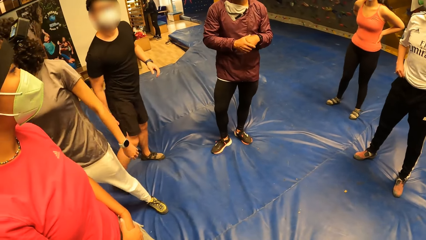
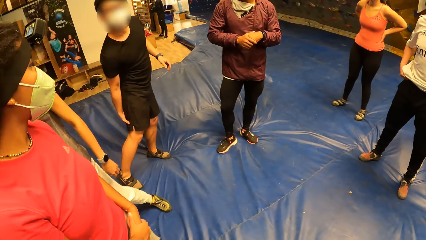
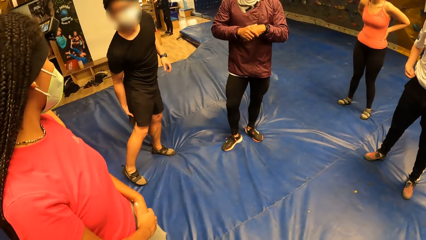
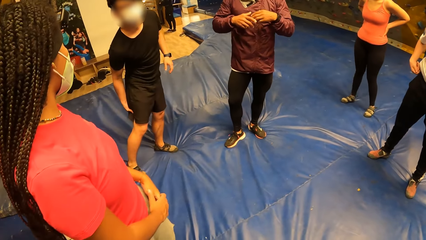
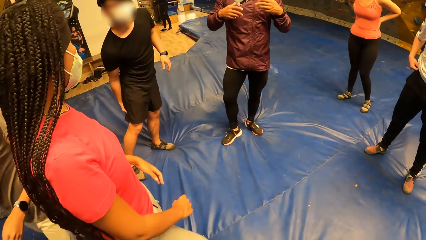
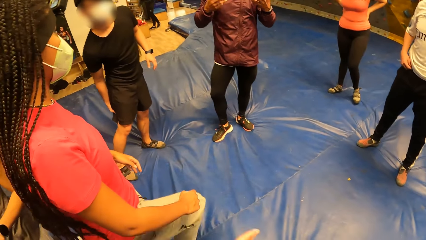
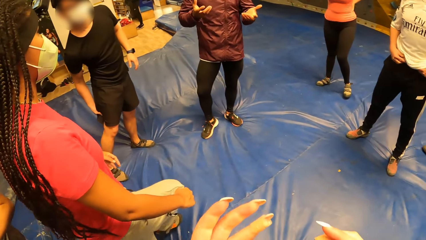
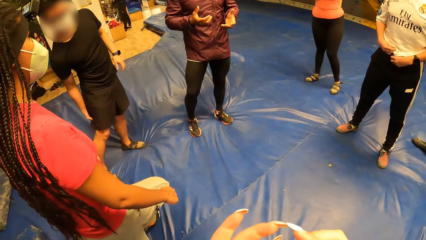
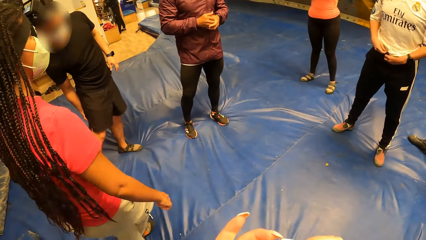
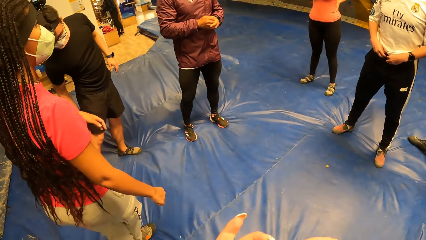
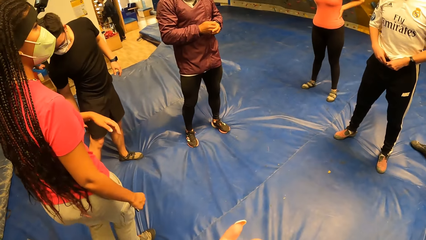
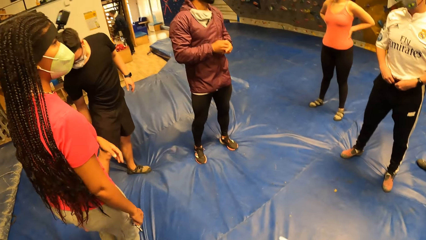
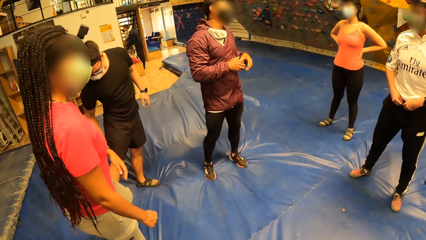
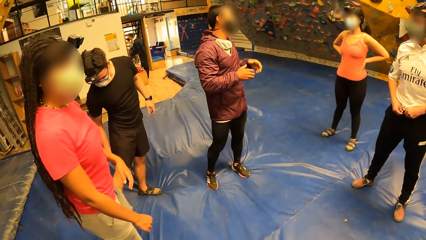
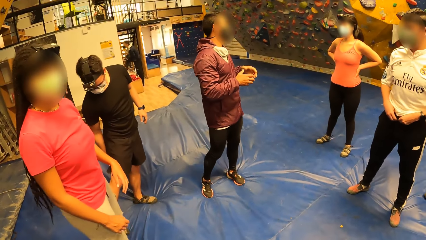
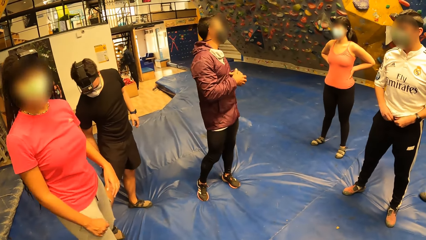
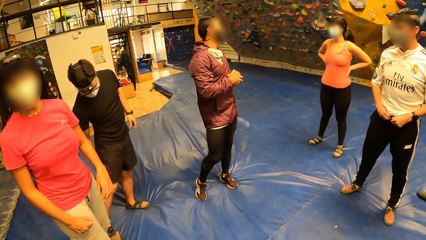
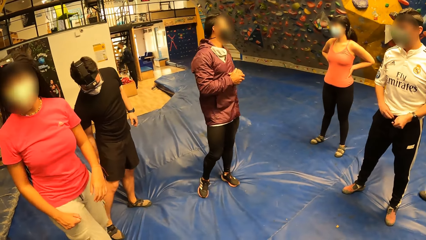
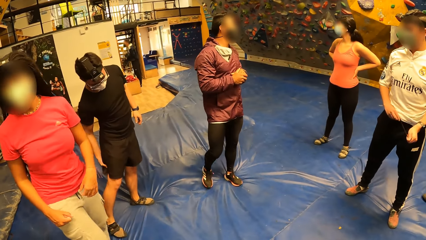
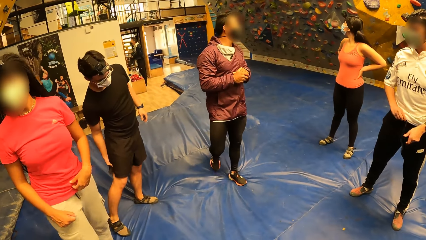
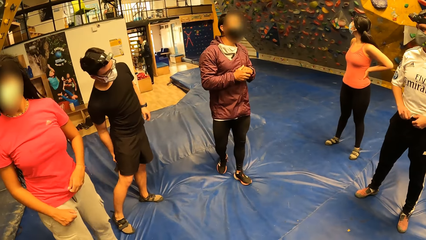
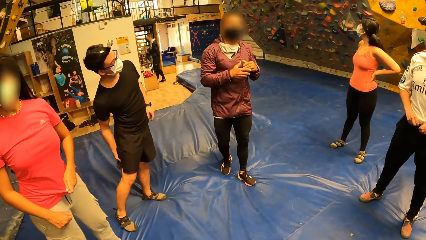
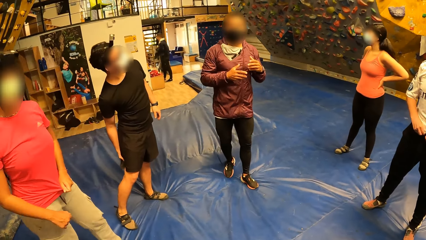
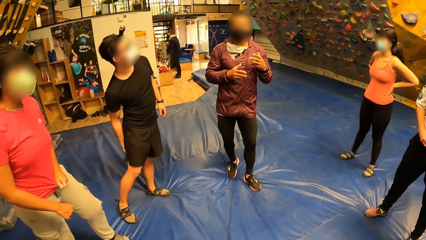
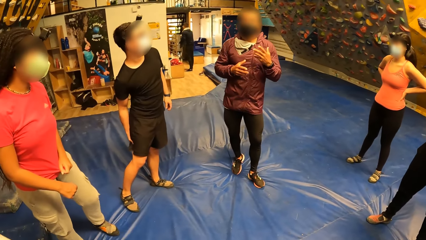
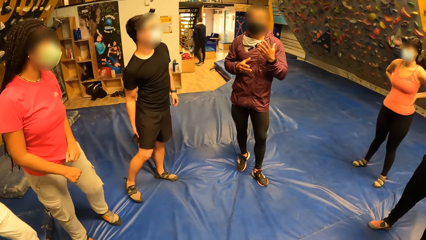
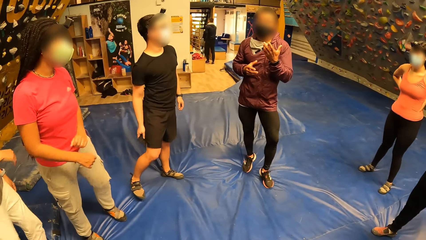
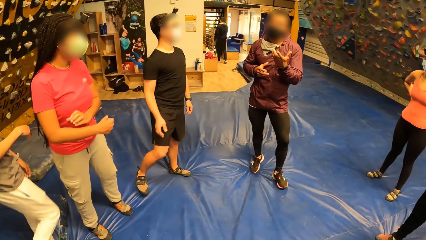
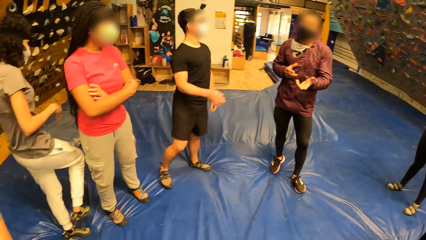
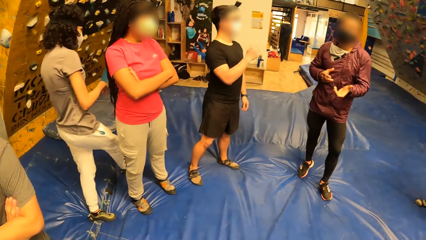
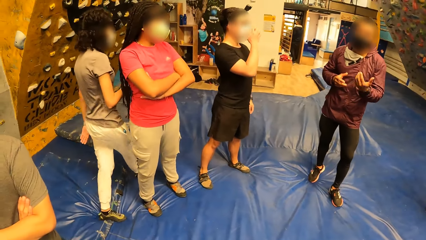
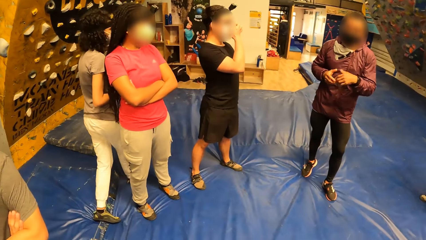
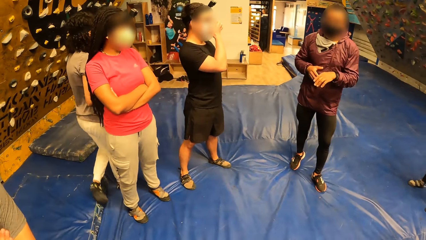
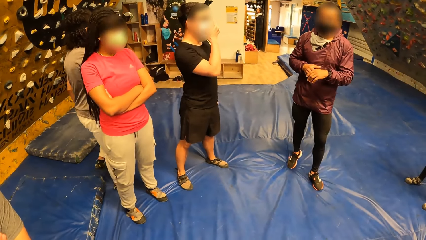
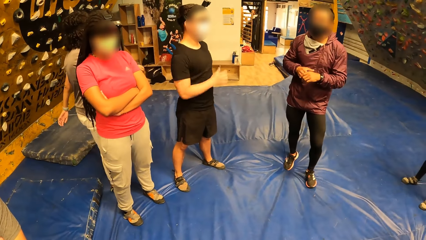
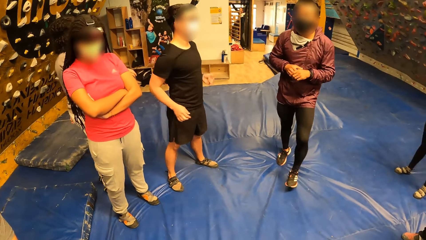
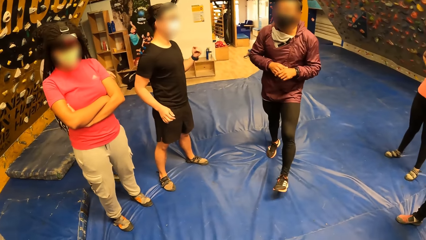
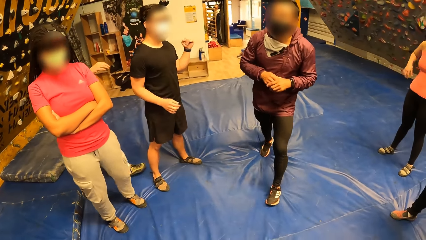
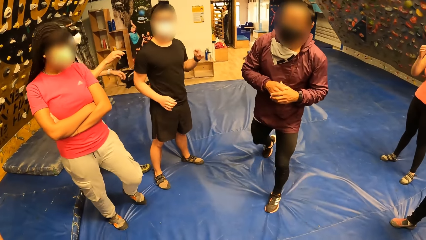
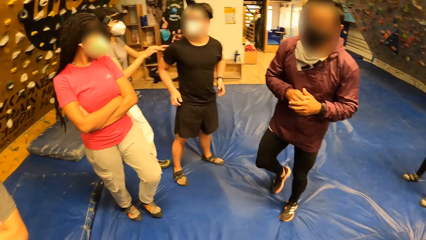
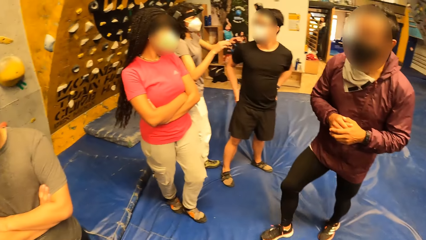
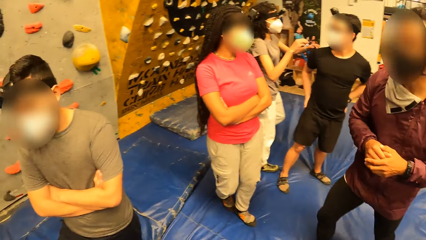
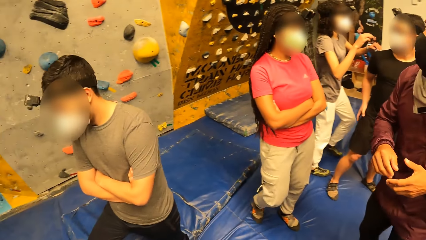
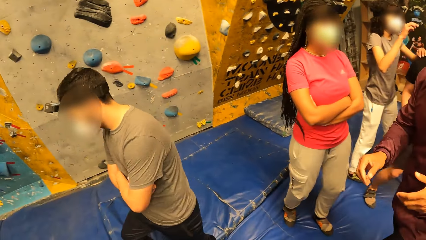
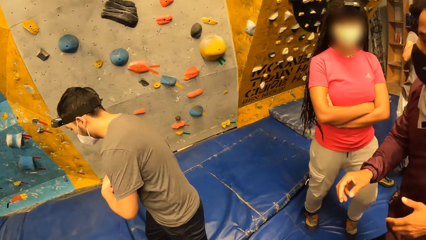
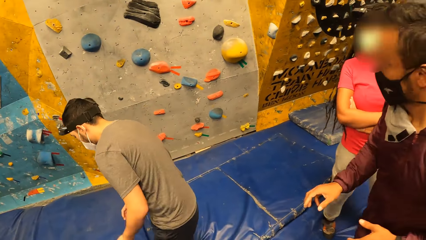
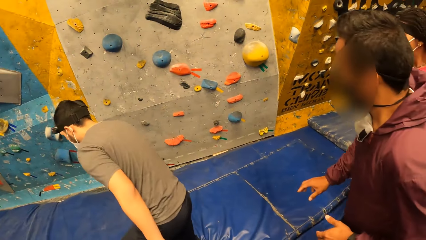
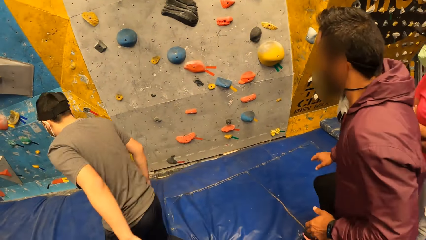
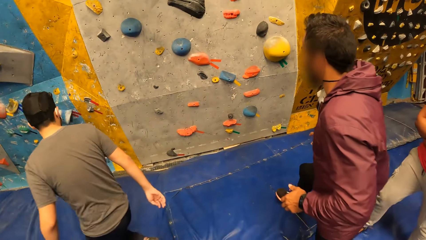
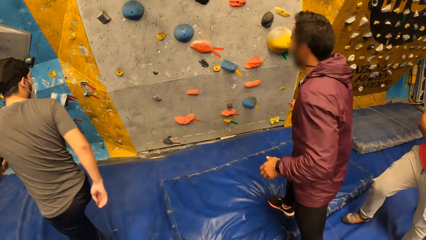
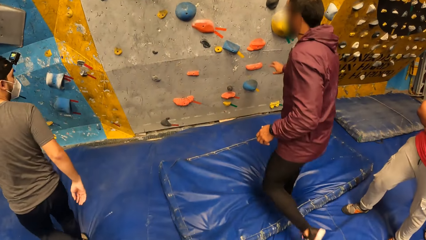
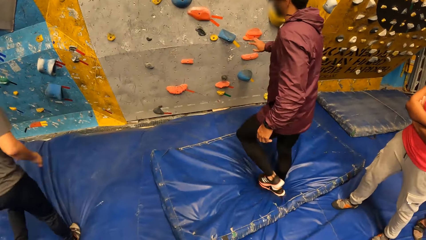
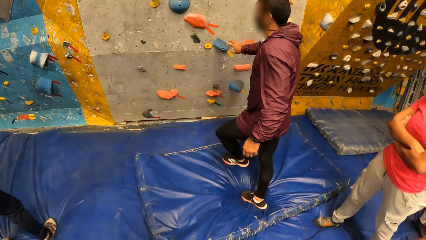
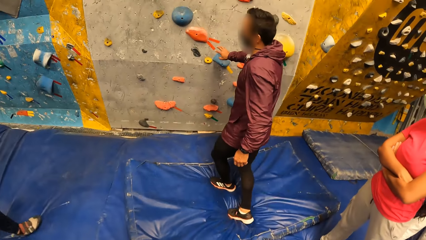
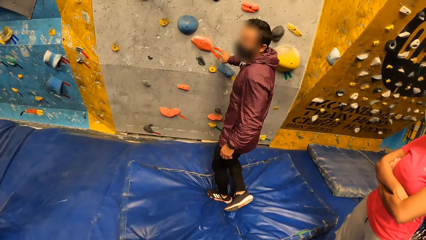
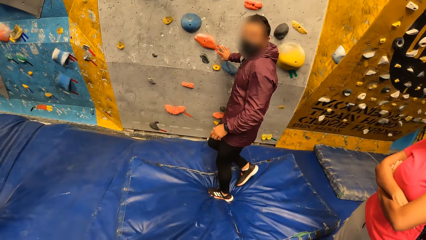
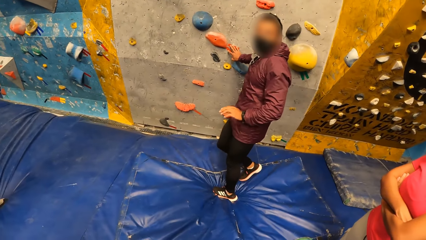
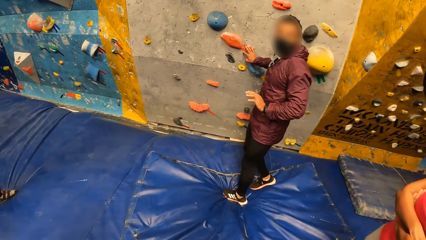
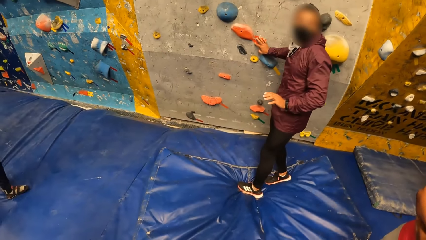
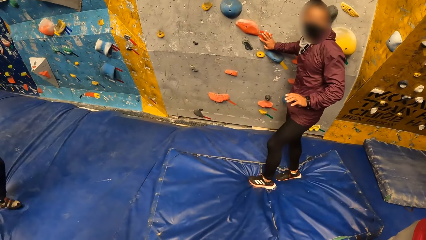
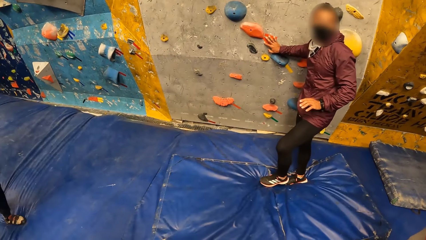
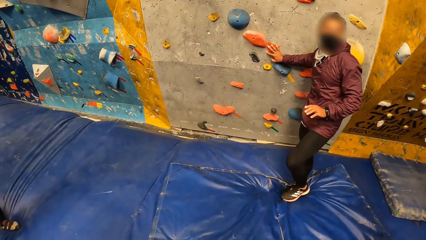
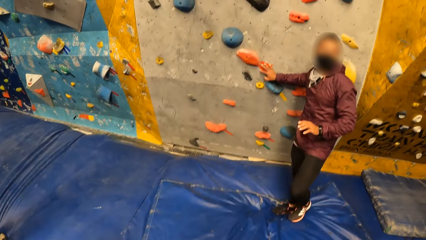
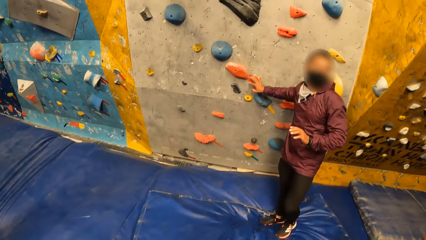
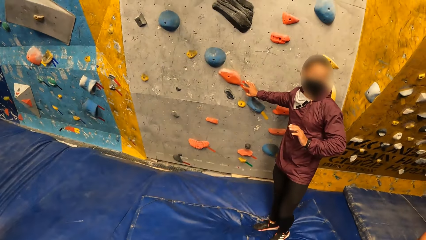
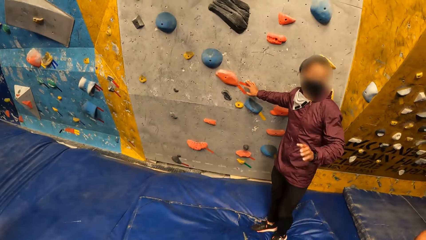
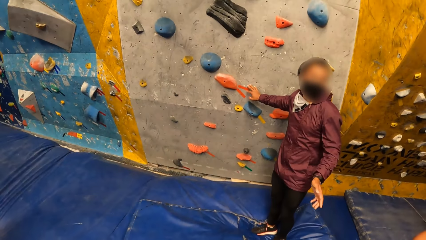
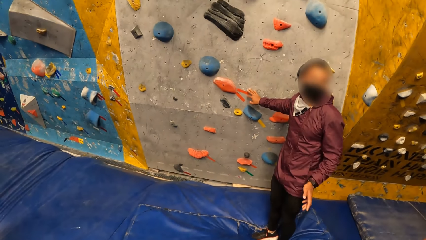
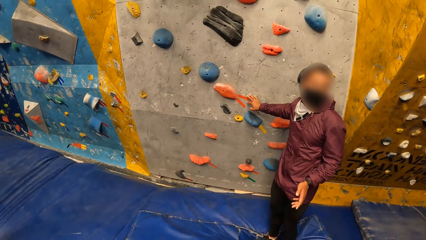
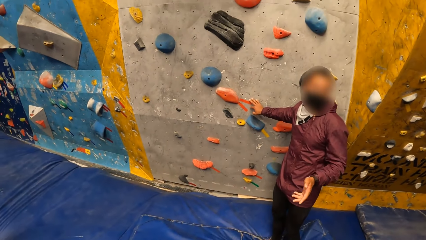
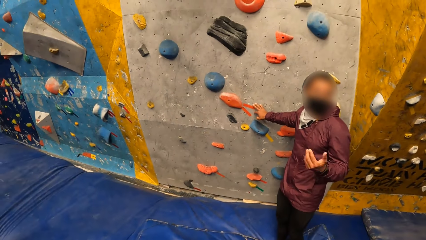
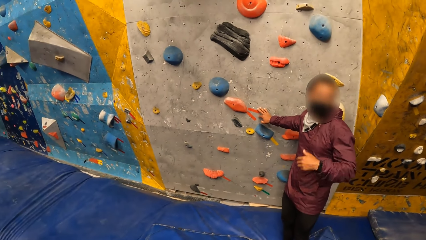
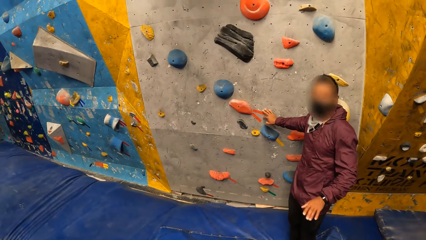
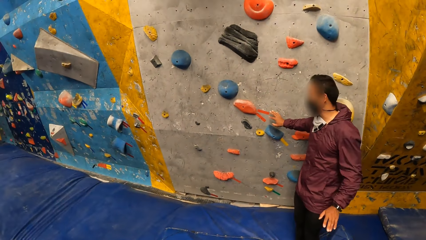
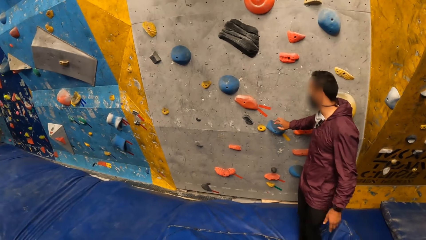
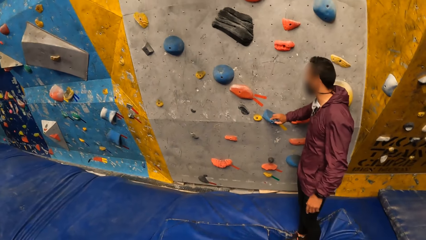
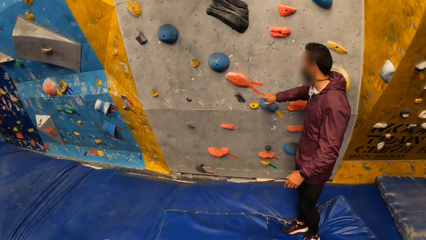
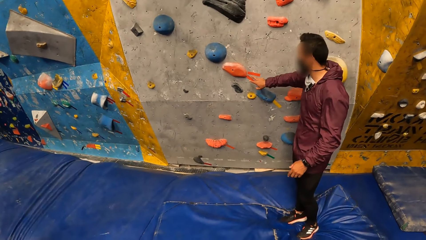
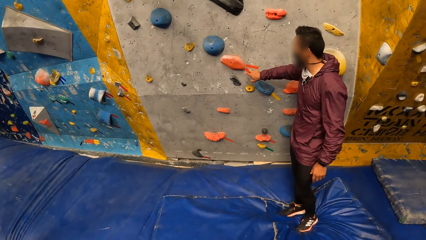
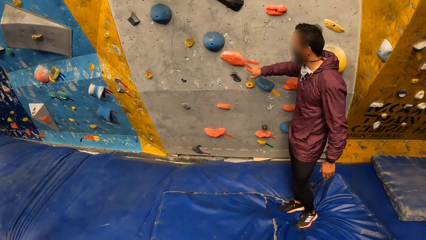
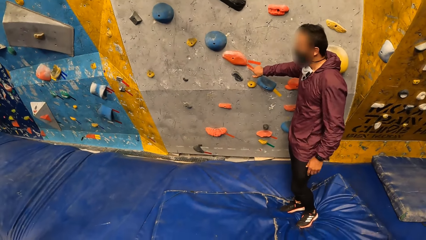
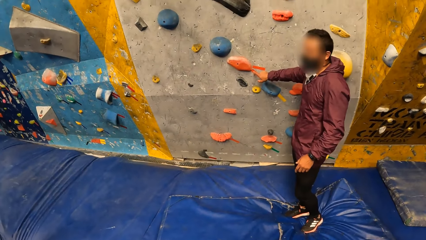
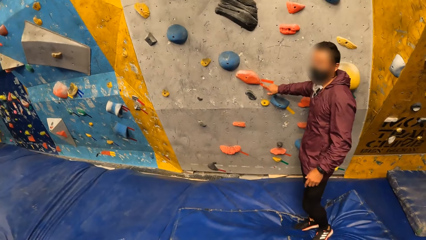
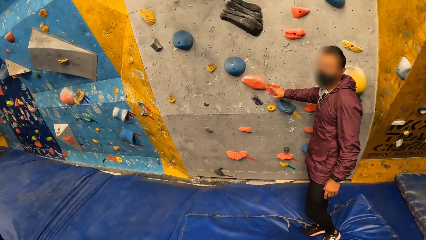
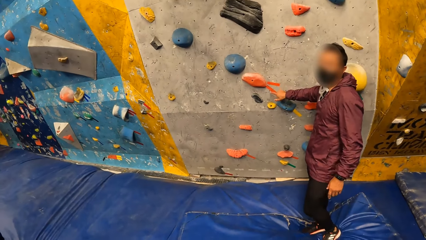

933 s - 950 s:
The camera wearer folds their hands. They look around. The man walks on the mat and walks onto a smaller mat. The camera wearer walks around. The man touches a bouldering wall with his right hand. The camera wearer looks at the wall. The man talks to the crowd.
